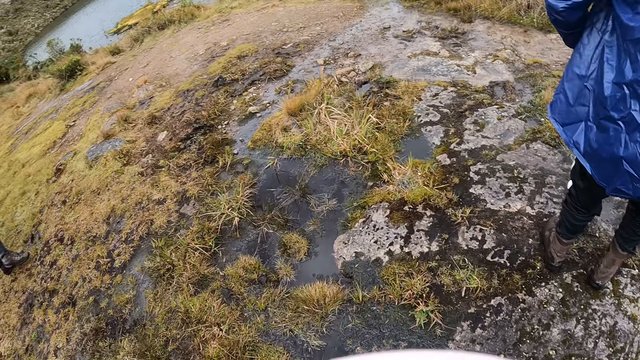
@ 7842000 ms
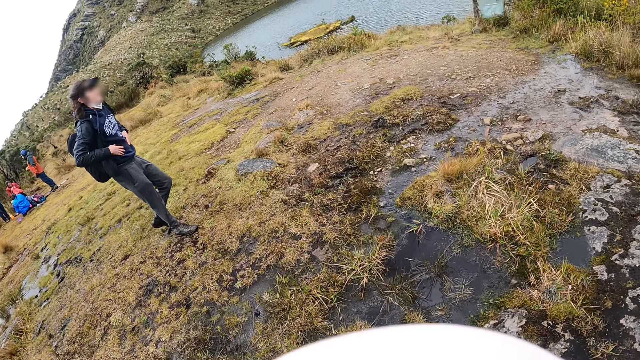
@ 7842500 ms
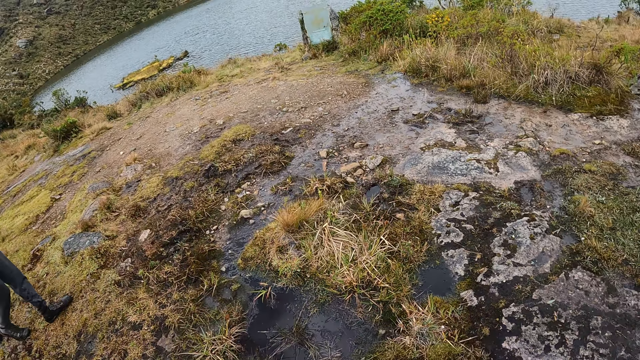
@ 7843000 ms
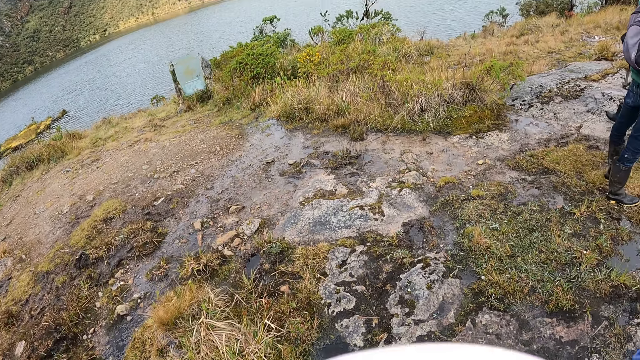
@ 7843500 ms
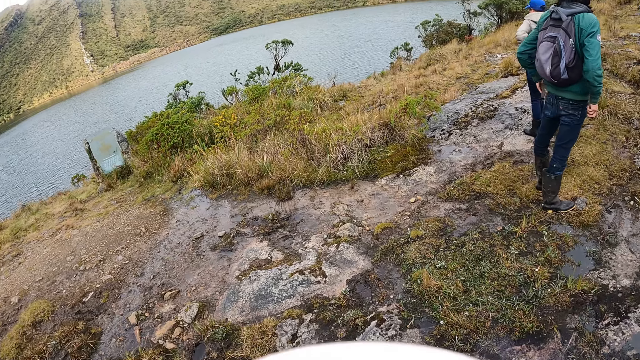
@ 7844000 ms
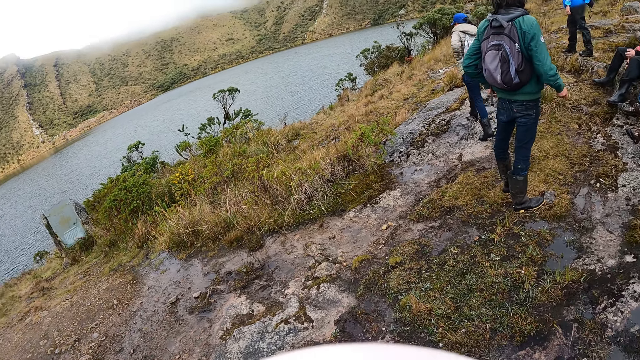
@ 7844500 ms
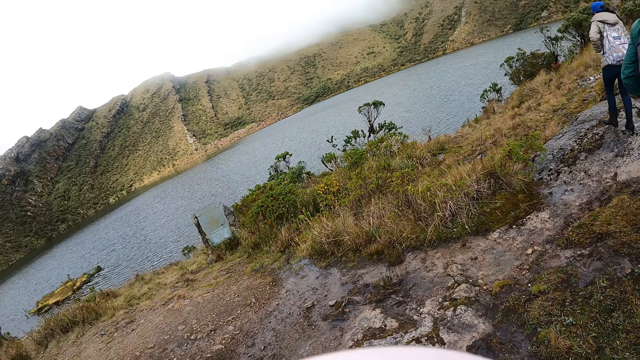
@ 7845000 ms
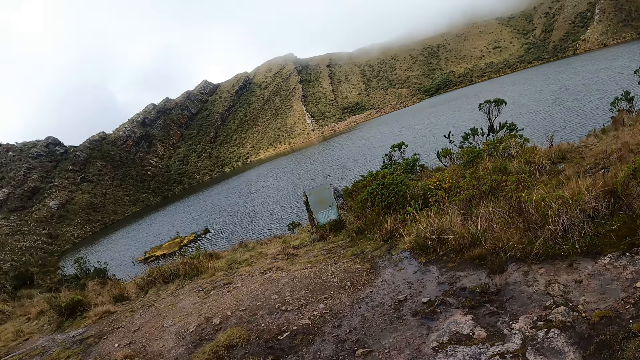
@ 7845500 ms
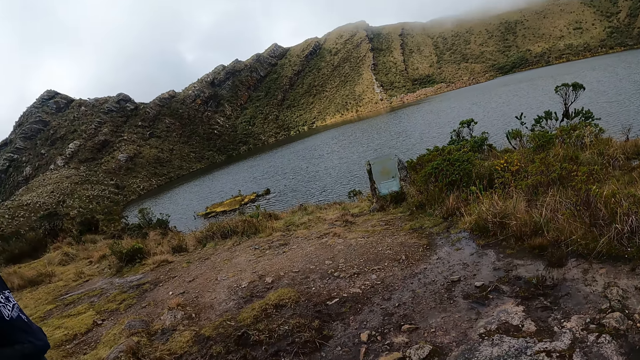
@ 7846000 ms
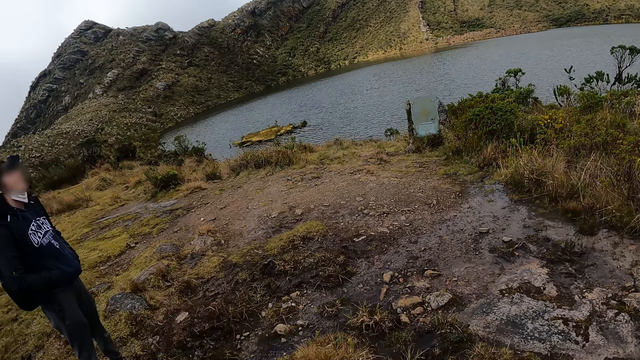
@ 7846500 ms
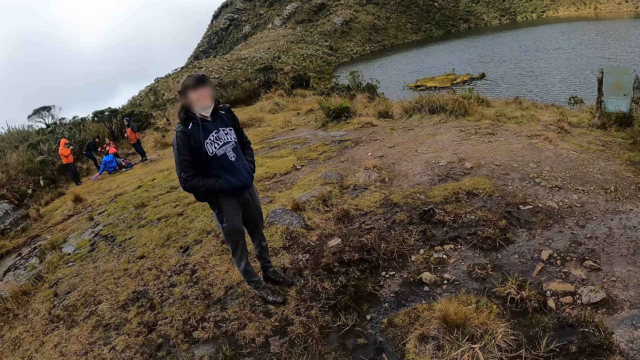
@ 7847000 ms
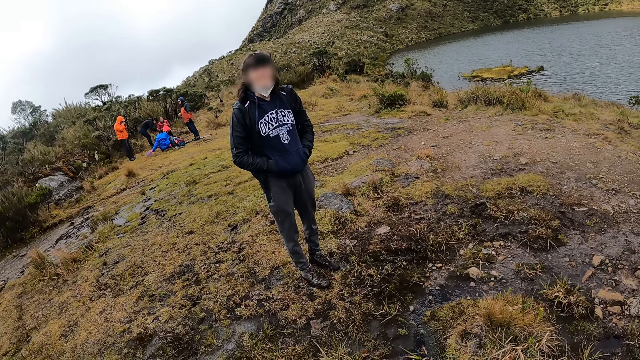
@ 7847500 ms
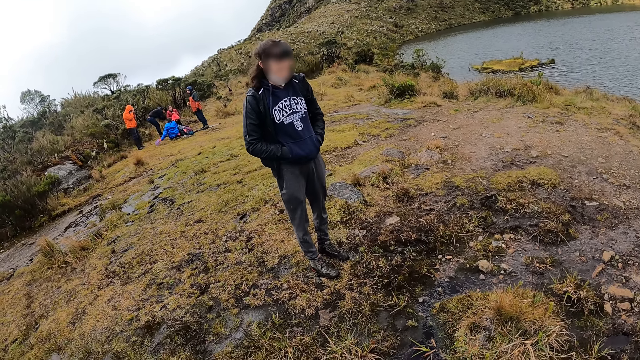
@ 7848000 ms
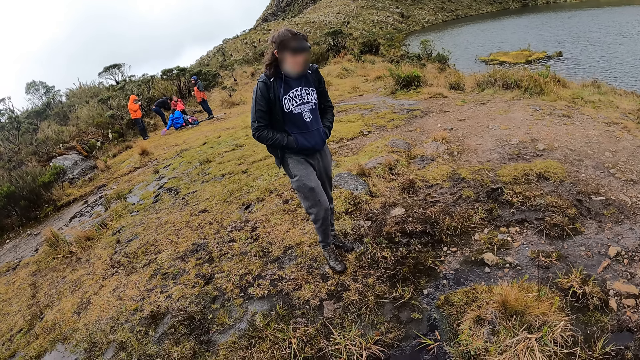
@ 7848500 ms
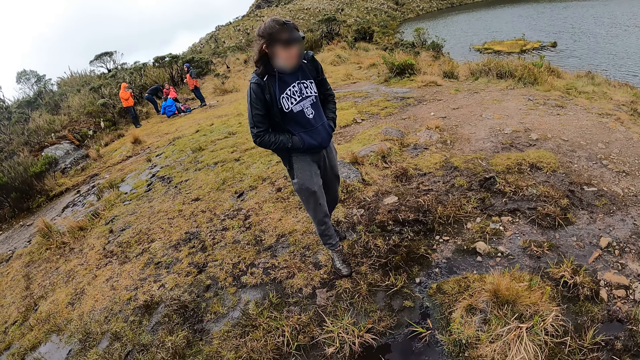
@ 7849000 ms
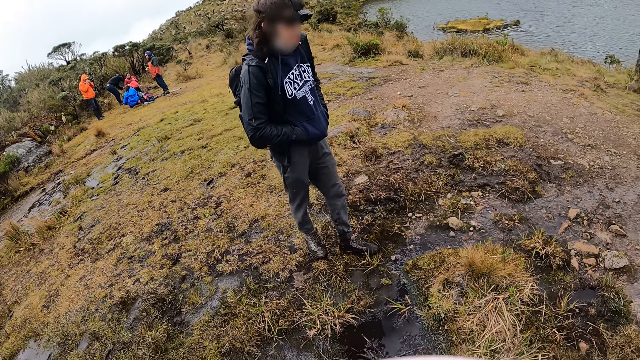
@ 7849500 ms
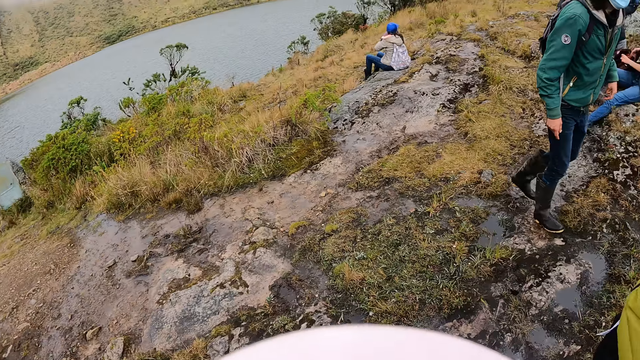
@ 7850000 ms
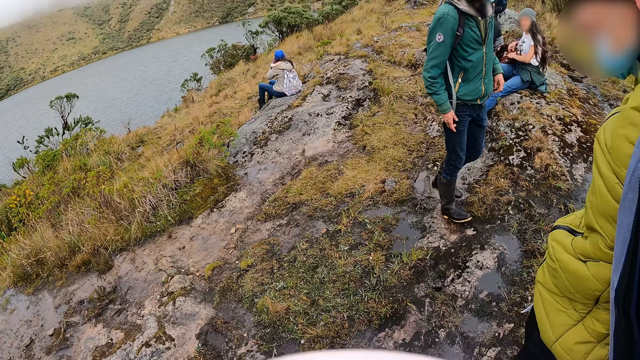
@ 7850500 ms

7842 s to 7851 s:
A woman walks towards a stream. The camera wearer walks through a field. A man interacts with the camera wearer. The group of people interacts on the other side of the field.

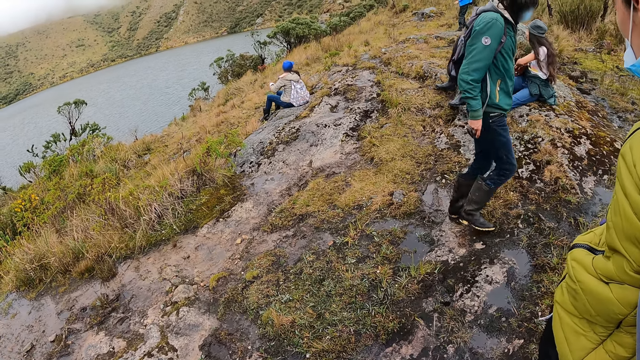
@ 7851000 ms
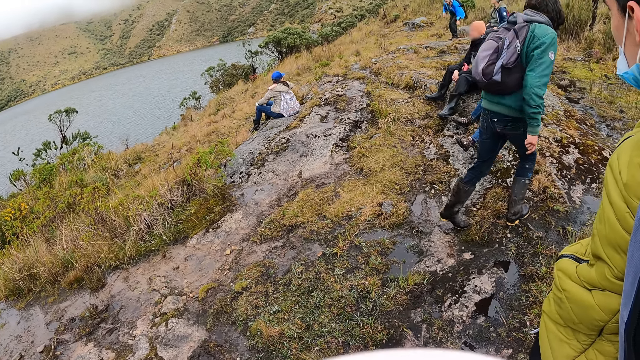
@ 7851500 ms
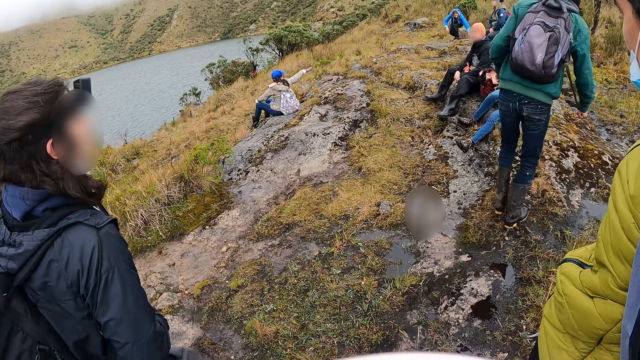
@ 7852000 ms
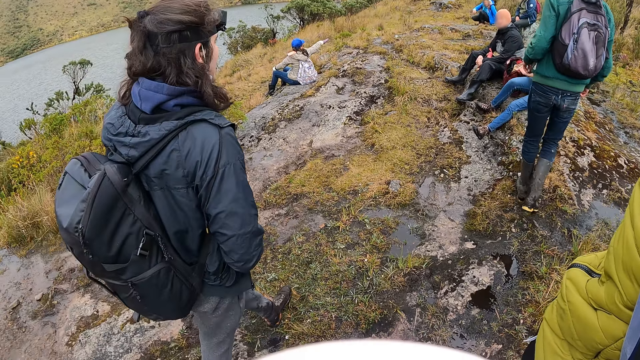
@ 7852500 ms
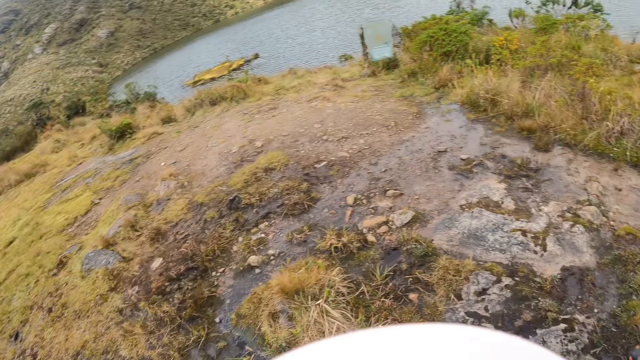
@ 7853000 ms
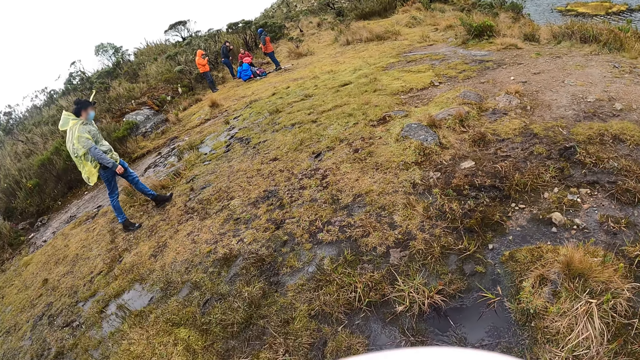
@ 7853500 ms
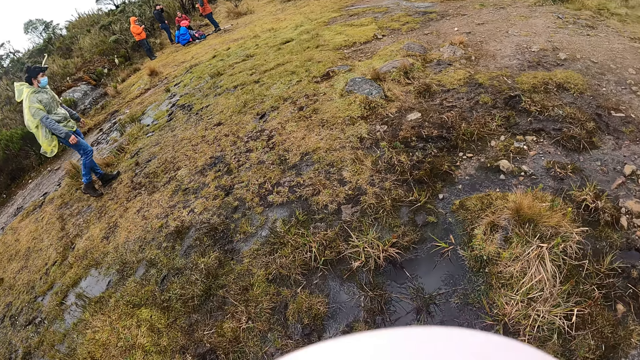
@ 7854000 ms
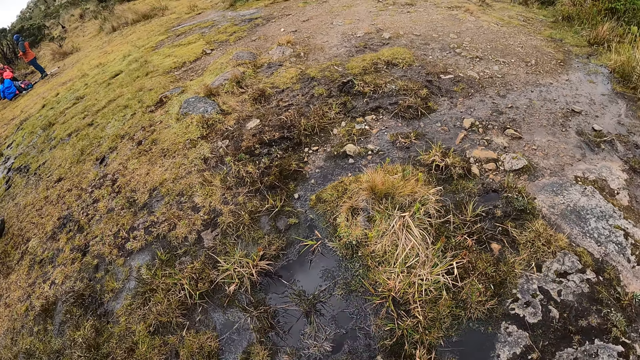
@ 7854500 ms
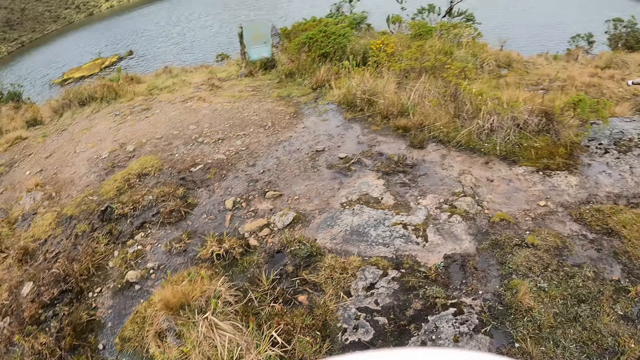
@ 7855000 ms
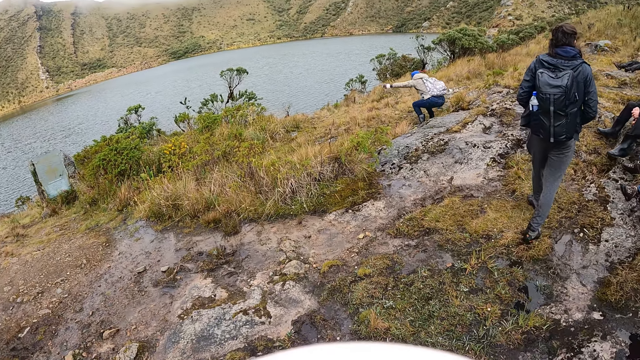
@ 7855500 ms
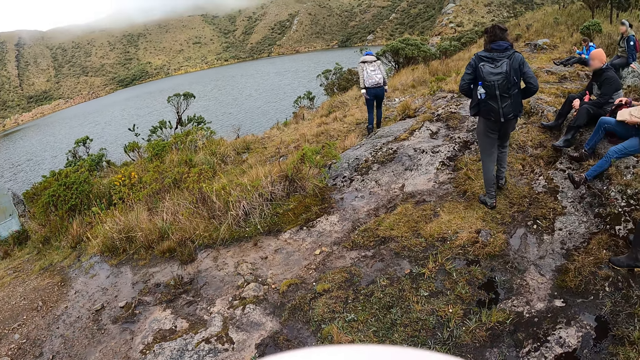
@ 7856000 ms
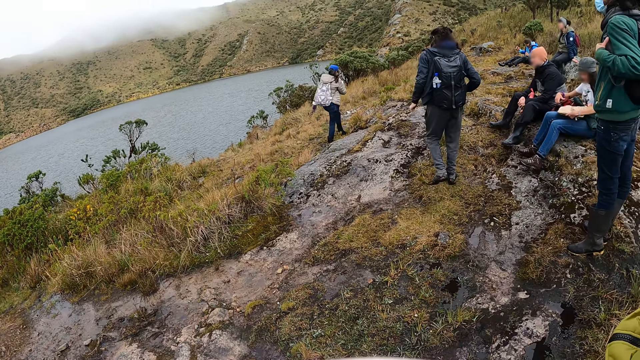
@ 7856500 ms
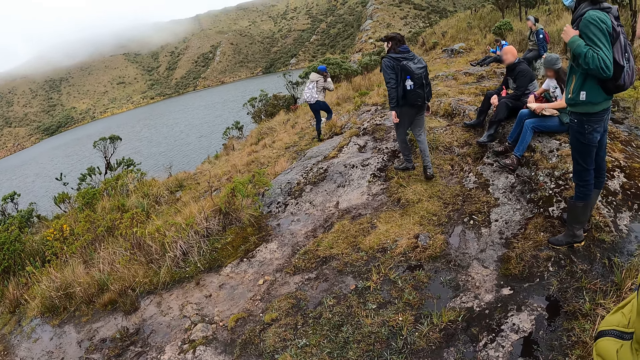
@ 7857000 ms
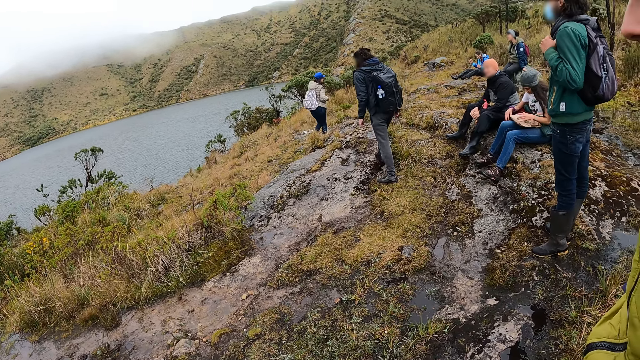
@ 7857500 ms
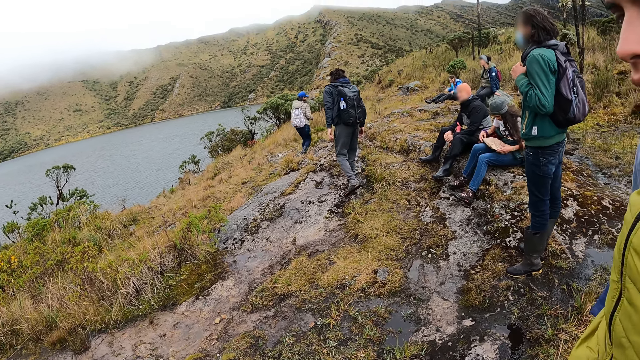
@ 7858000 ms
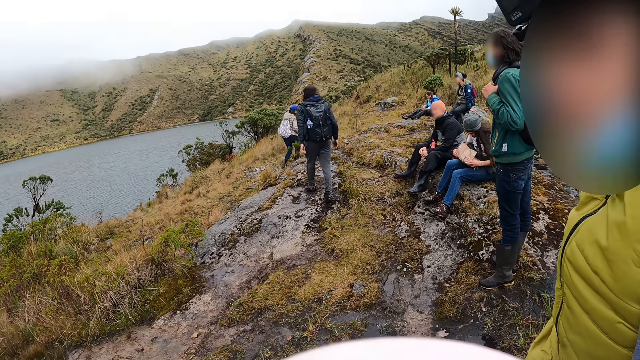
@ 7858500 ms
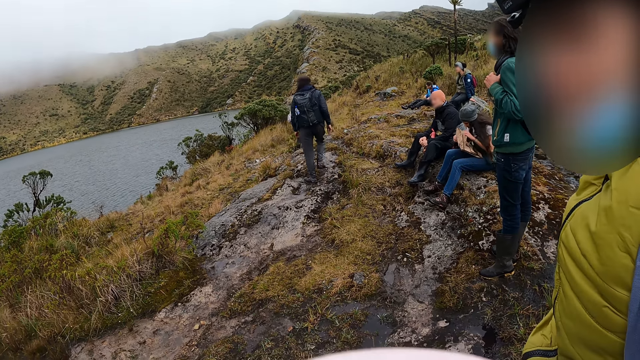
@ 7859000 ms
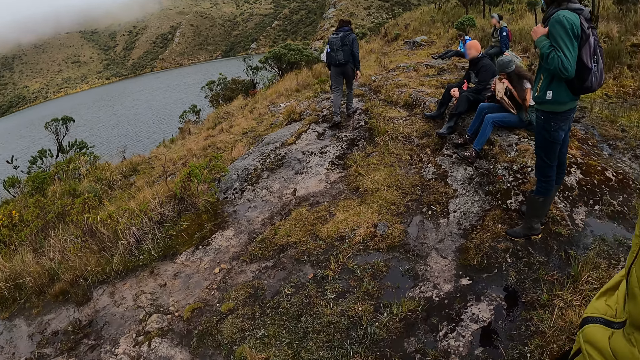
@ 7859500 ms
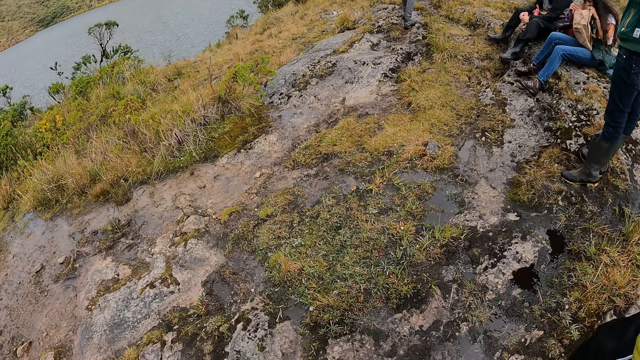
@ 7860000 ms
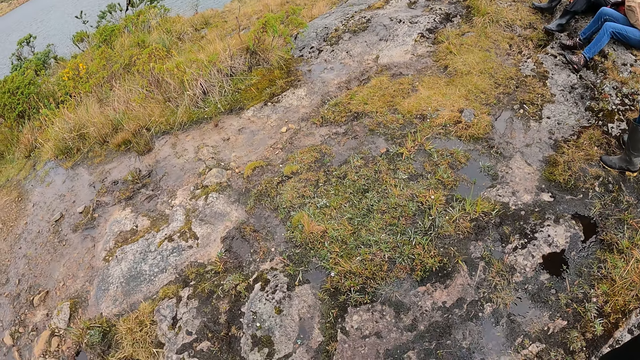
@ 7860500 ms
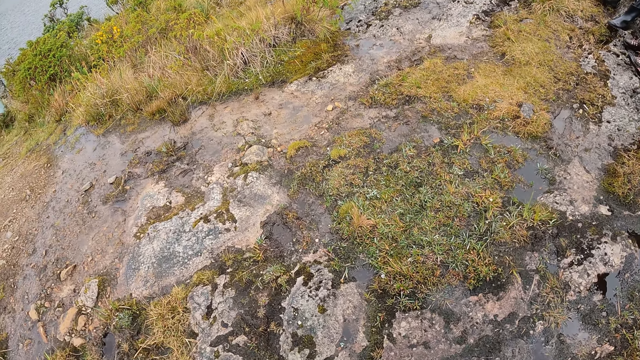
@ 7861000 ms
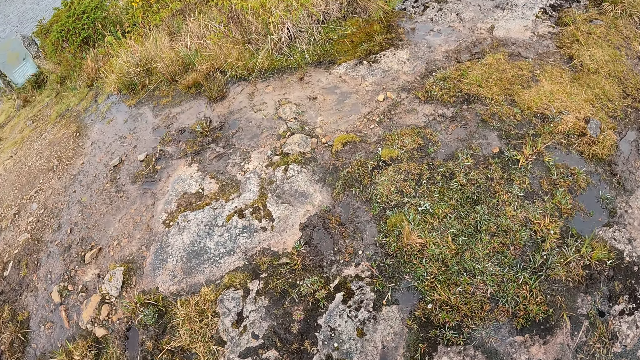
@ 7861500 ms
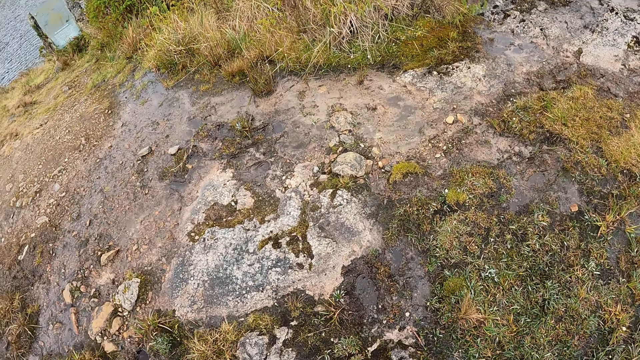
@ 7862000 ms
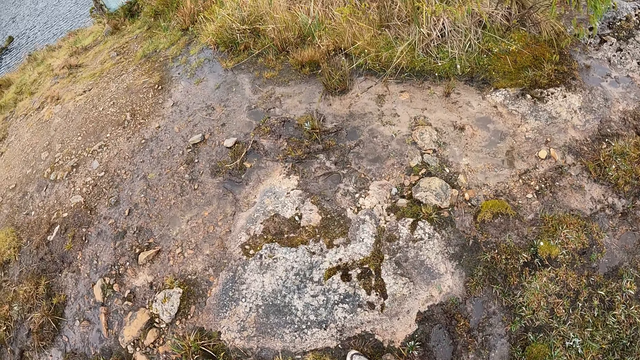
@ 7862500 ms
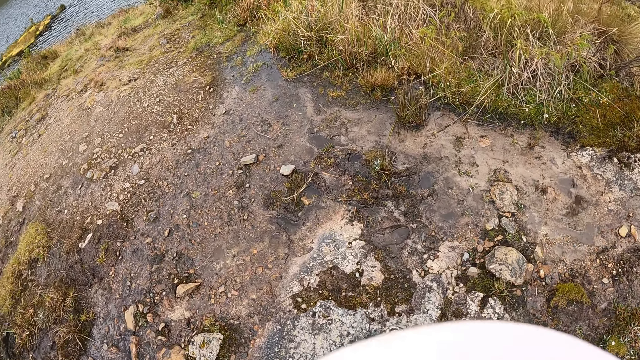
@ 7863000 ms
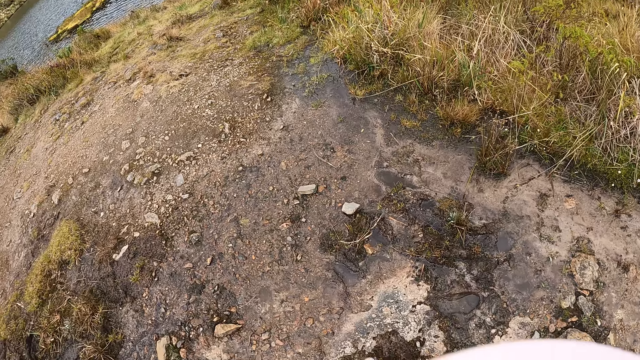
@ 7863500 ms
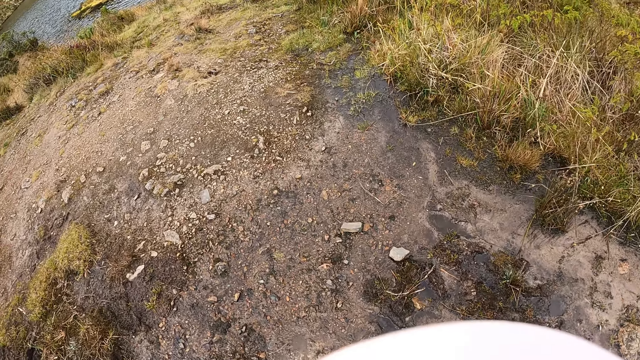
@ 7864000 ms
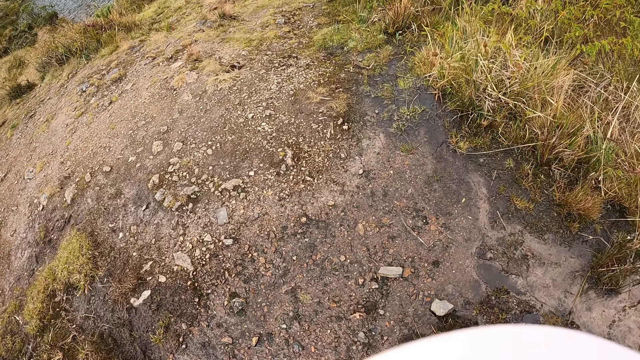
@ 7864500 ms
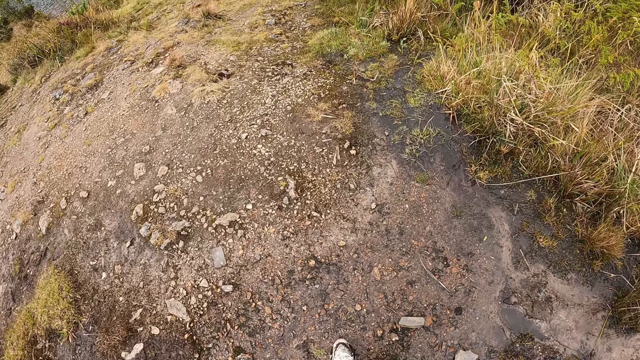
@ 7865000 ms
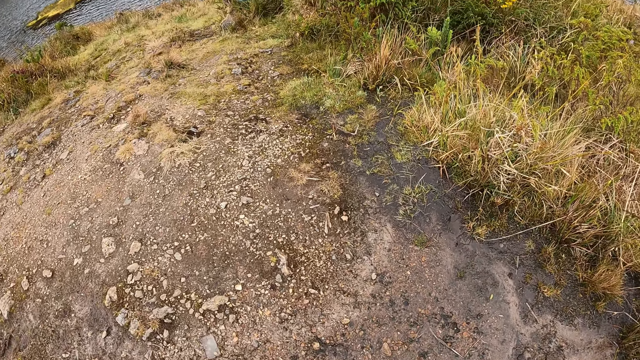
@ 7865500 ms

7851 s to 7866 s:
A man stands beside the camera wearer. Another man walks past the camera wearer. A woman sits on the floor. Another man walks past the camera wearer. Another man sits on the ground. Another man walks in the field. The woman stands from the ground. The first man interacts with the camera wearer. Another woman searches a bag with both hands. The camera wearer walks towards a lake or river.
